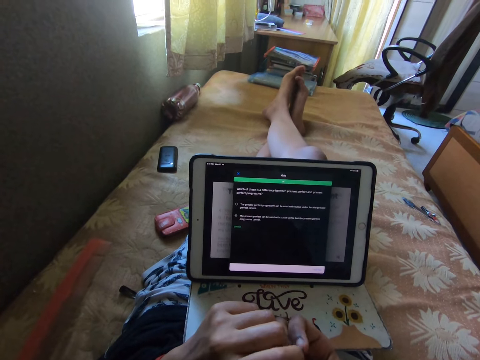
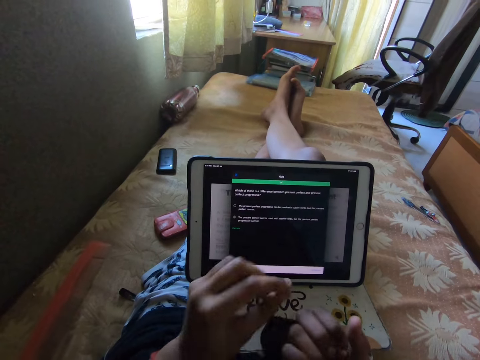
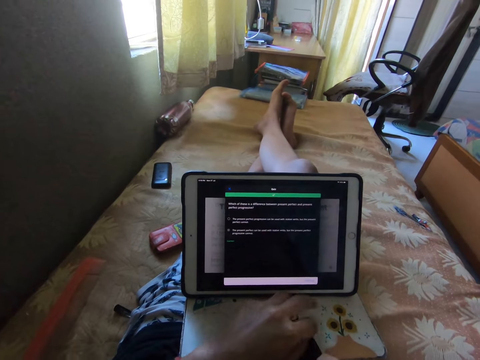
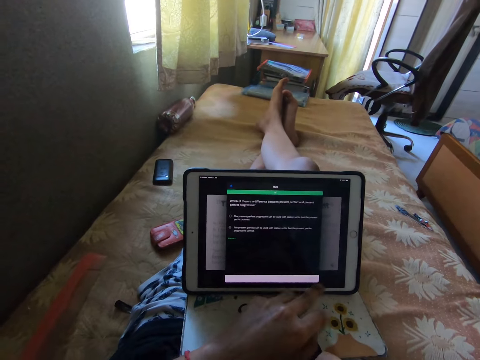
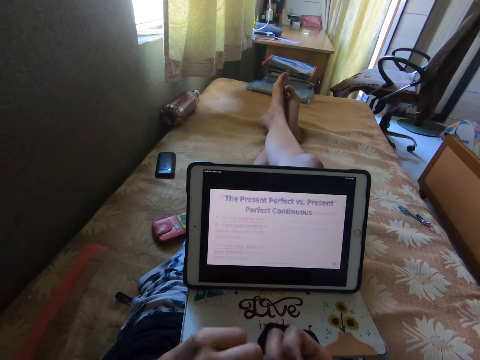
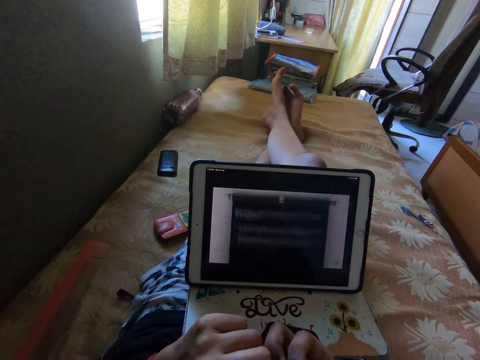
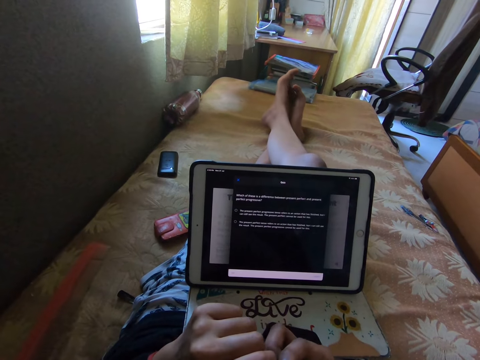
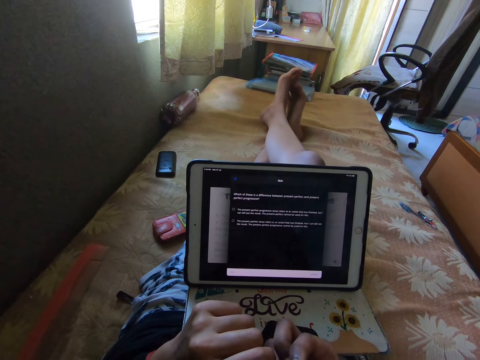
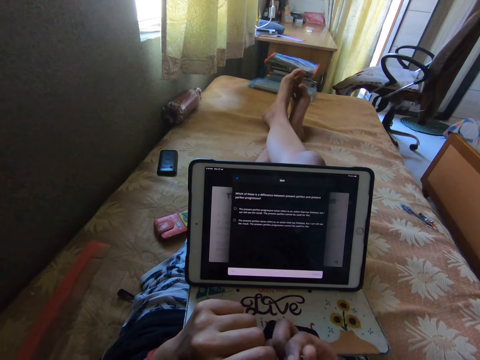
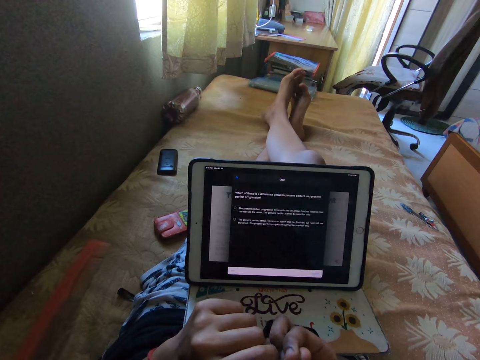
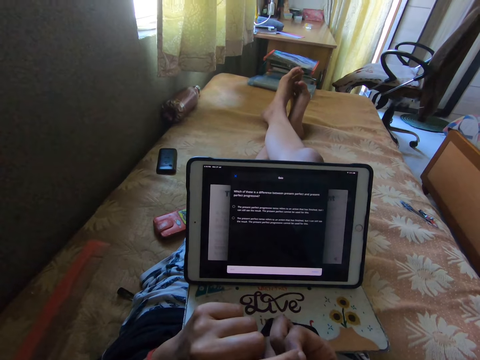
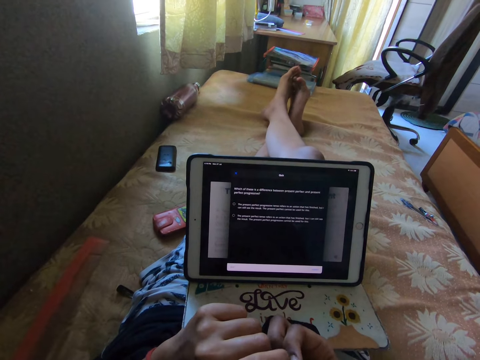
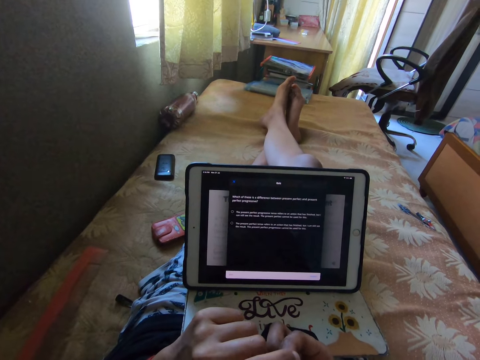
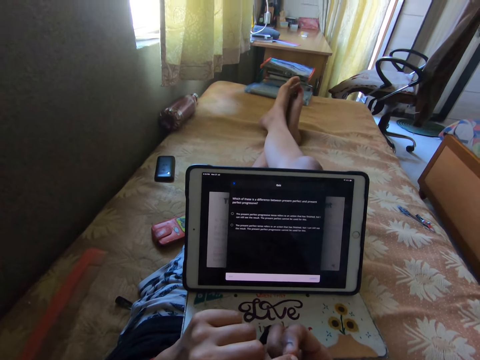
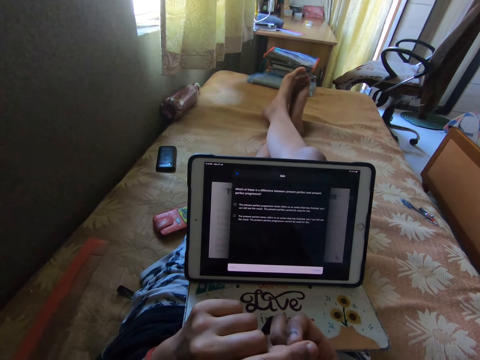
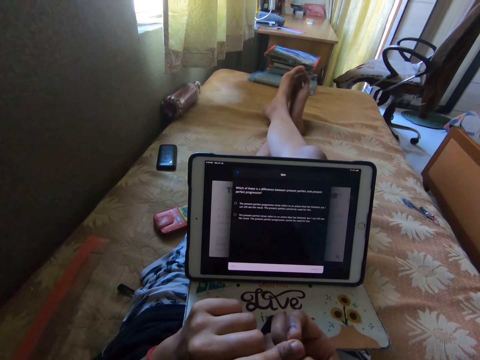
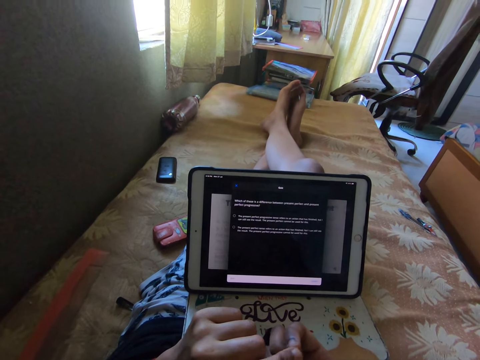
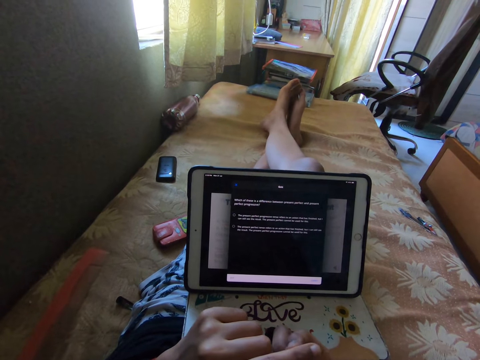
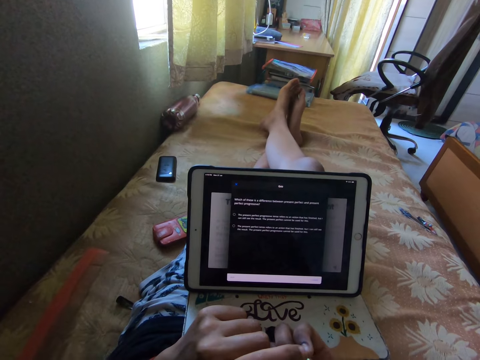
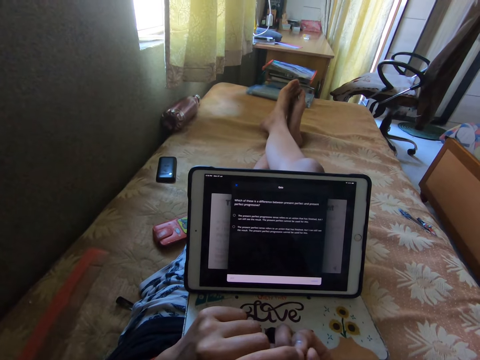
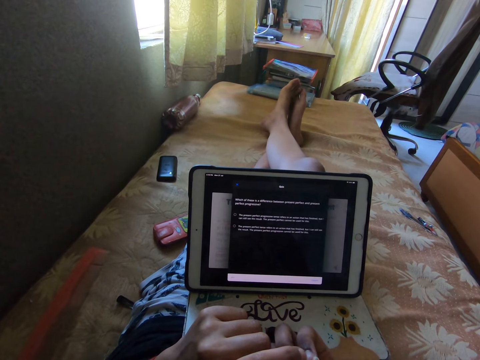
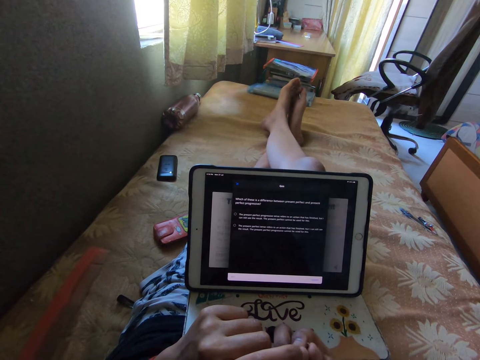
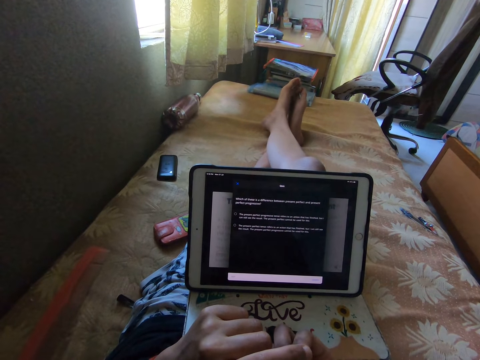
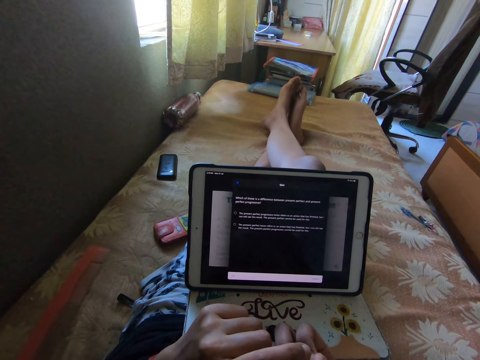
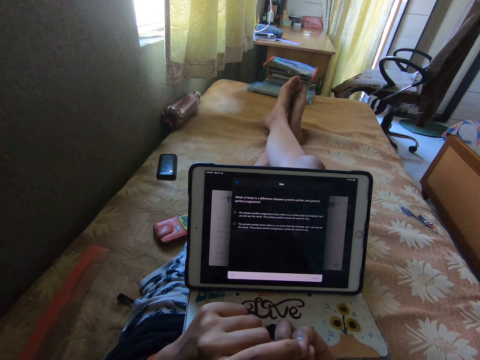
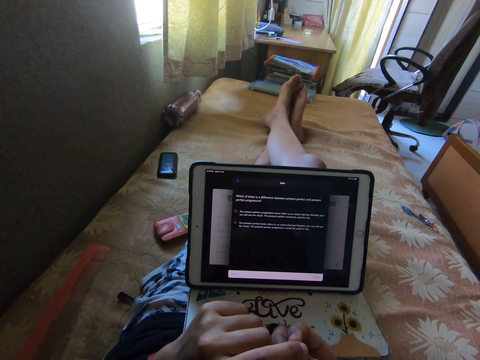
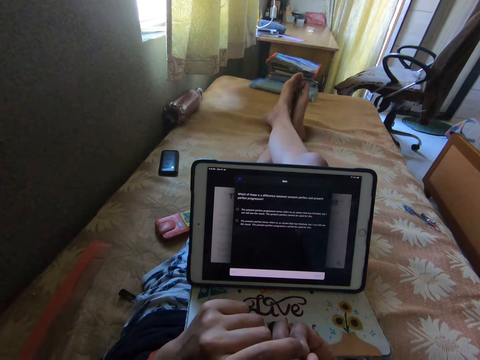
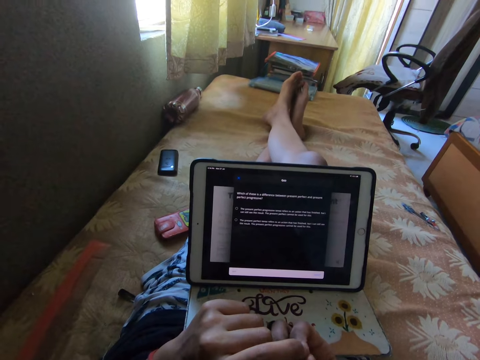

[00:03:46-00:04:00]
The camera wearer touches on the tablet screen. They read on the tablet and play with an item in the hands.

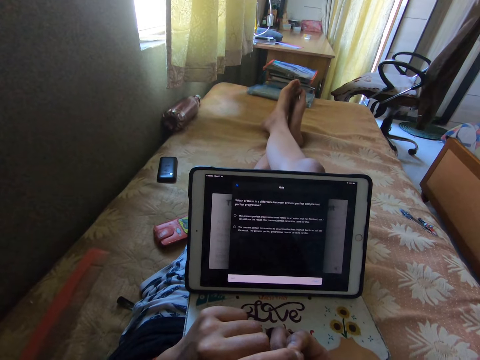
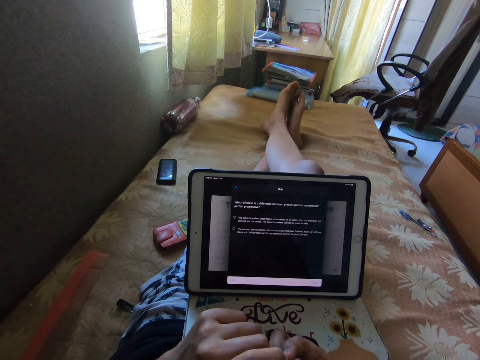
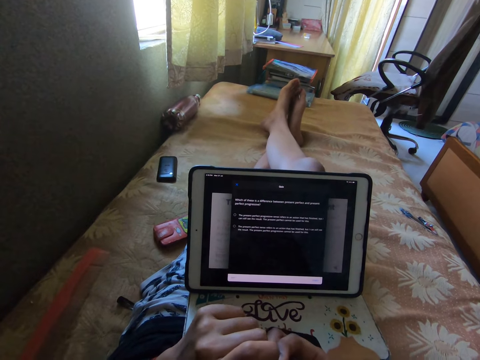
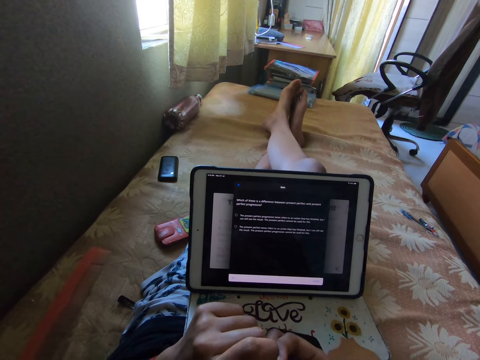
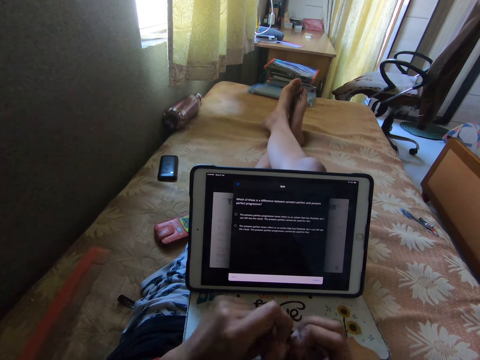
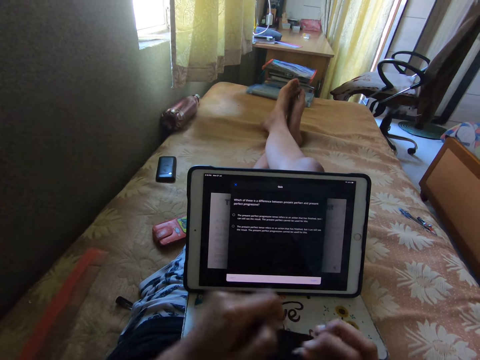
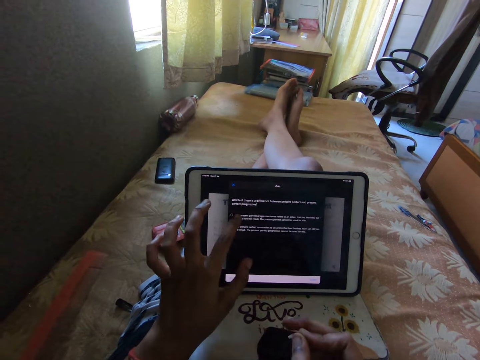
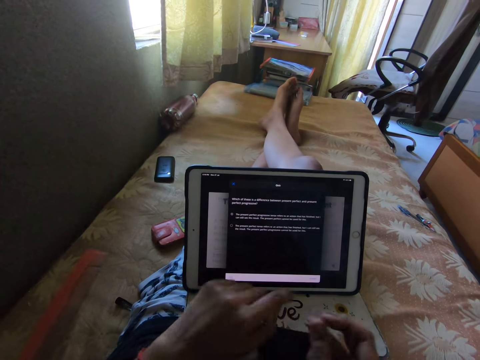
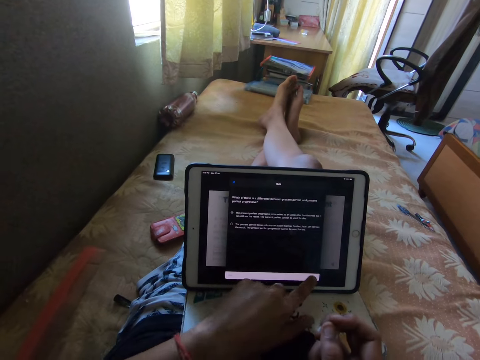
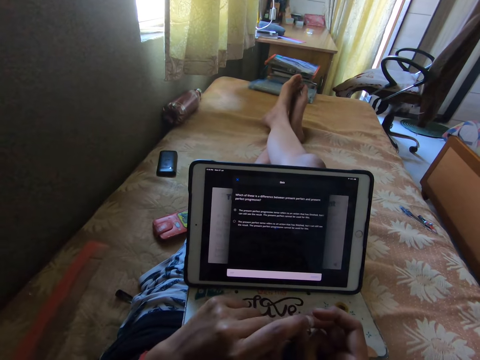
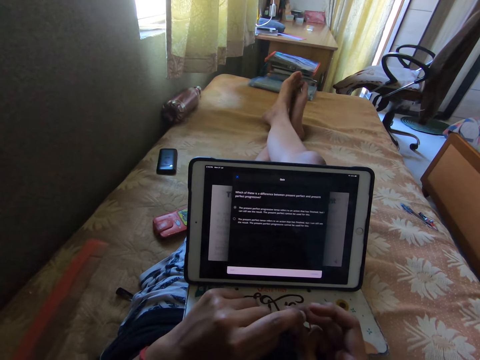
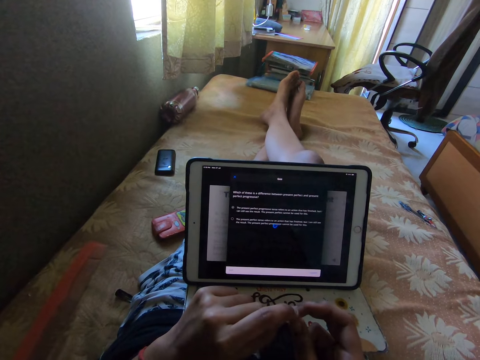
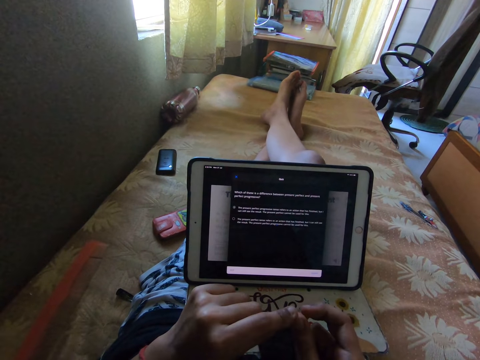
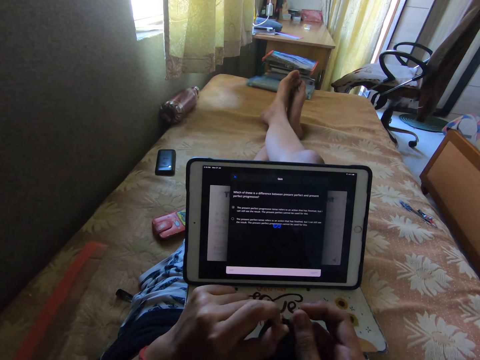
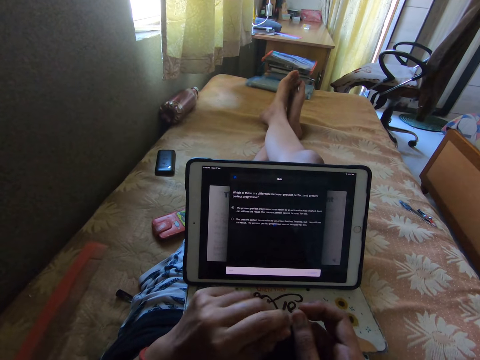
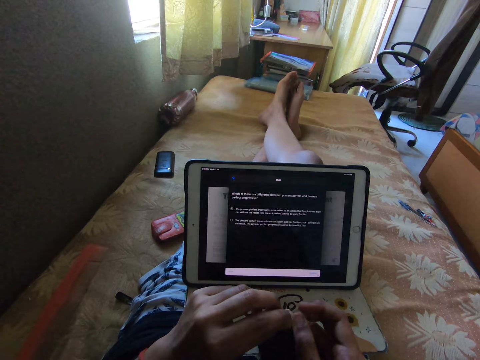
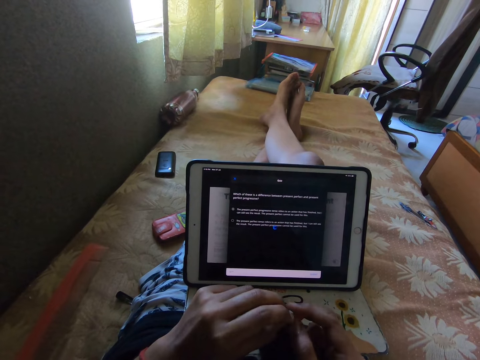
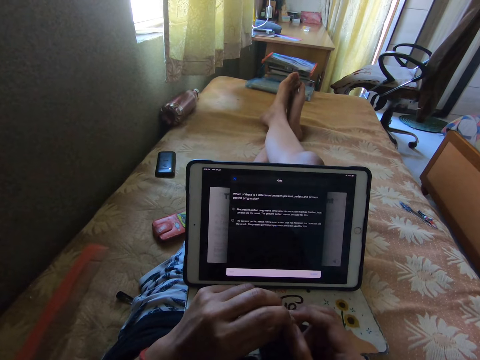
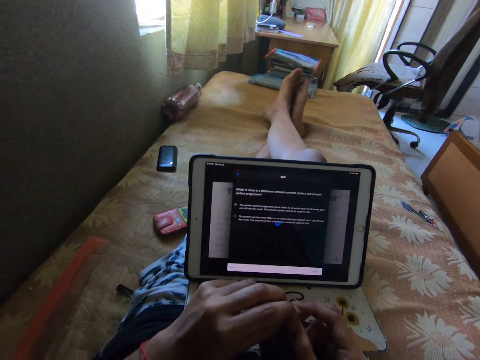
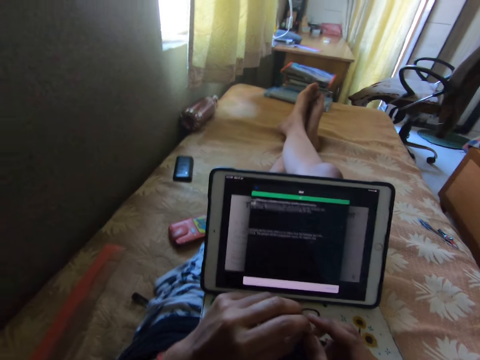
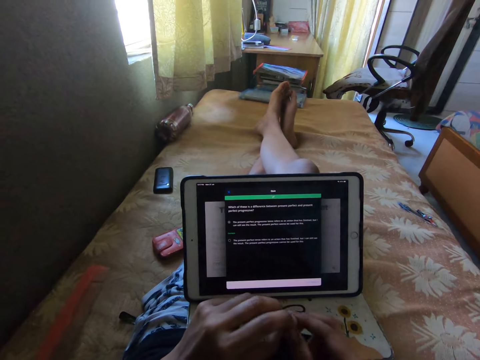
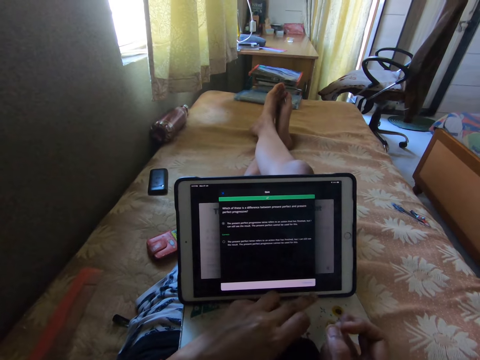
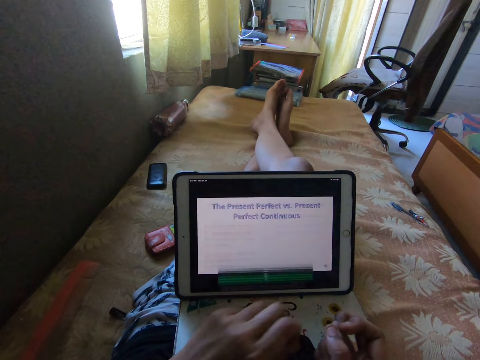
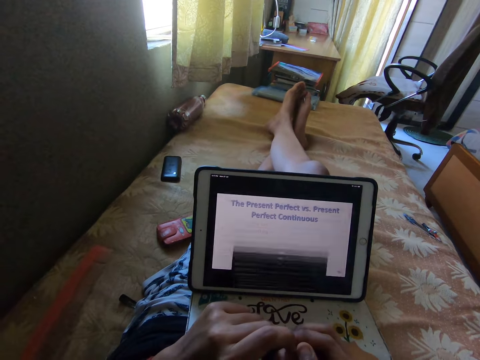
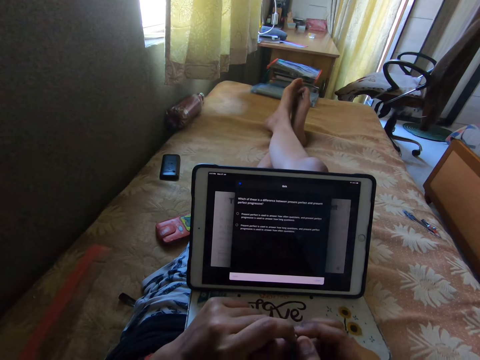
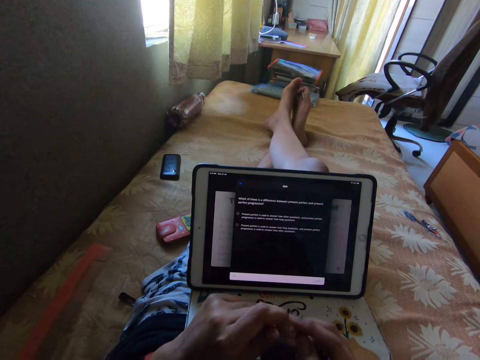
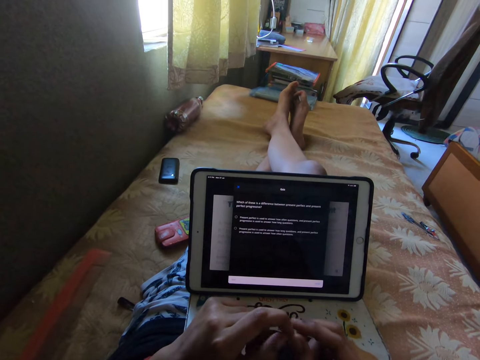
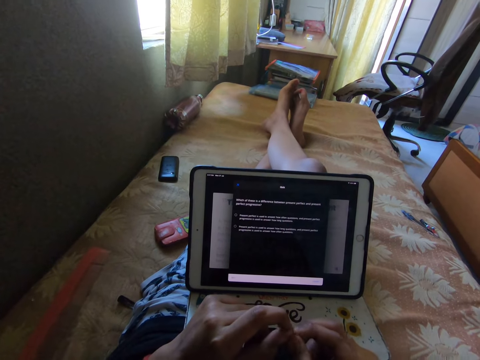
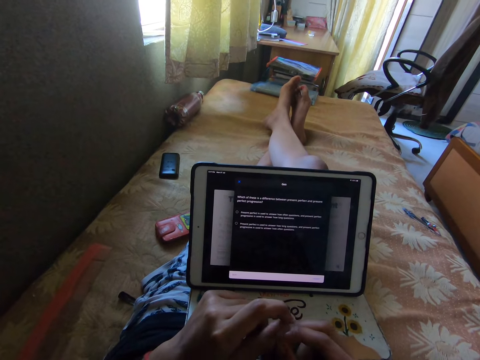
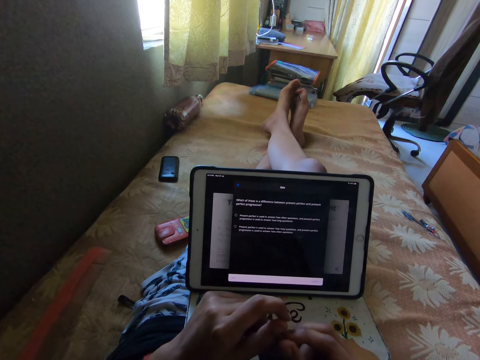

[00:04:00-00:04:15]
The camera wearer touches on the tablet or iPad screen. They play with an item in the hands, twist fingers, and watch video on the iPad. They touch on the tablet screen, play with the item in the hands, and watch video on the iPad.
